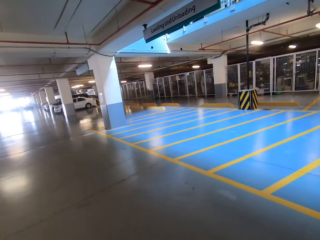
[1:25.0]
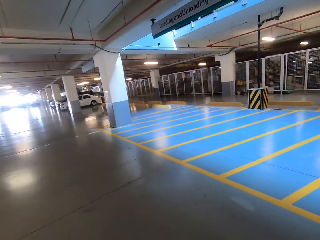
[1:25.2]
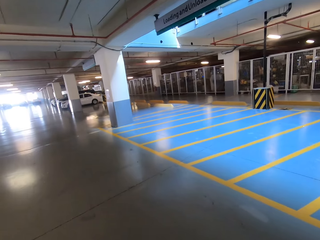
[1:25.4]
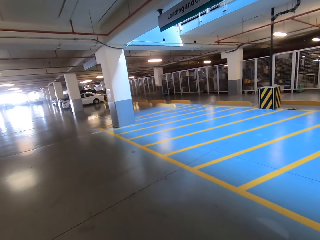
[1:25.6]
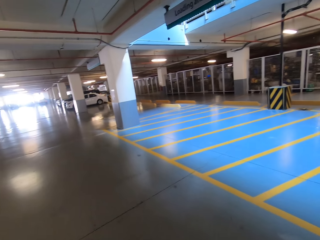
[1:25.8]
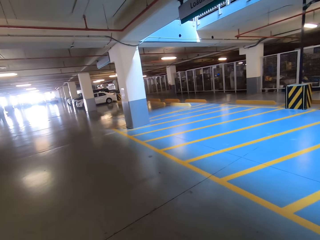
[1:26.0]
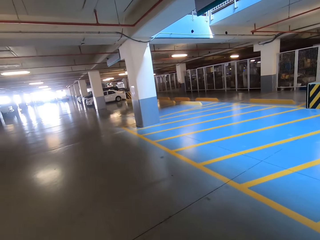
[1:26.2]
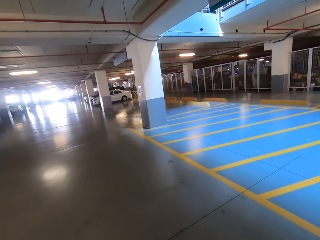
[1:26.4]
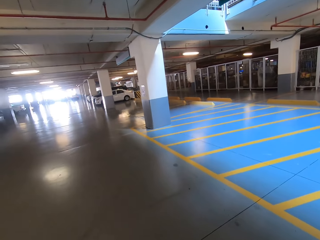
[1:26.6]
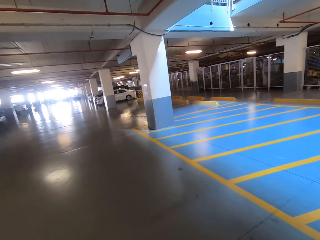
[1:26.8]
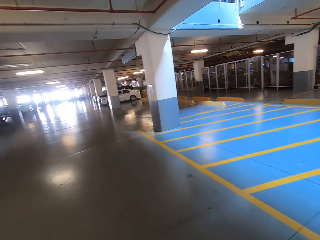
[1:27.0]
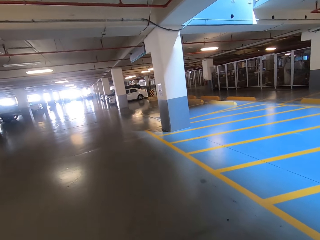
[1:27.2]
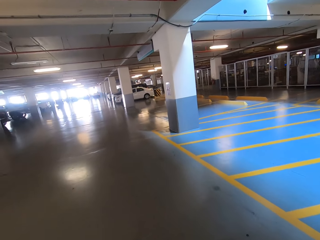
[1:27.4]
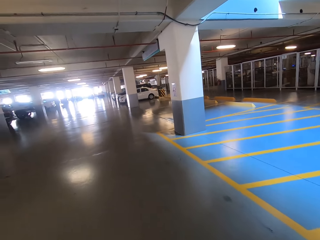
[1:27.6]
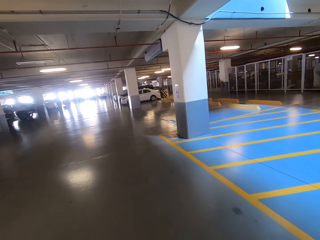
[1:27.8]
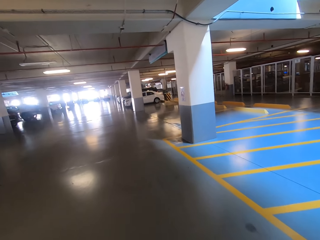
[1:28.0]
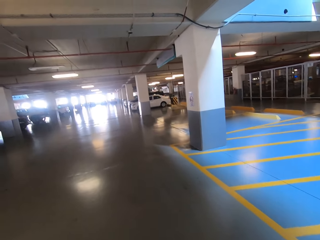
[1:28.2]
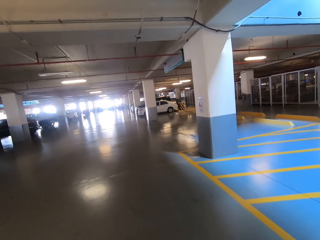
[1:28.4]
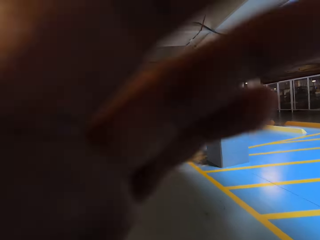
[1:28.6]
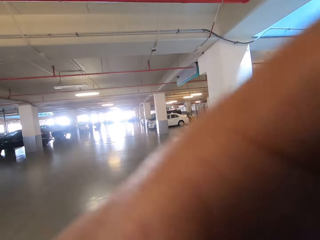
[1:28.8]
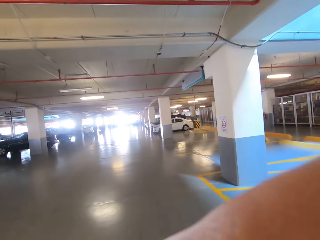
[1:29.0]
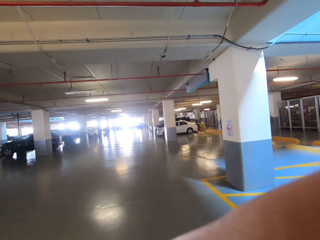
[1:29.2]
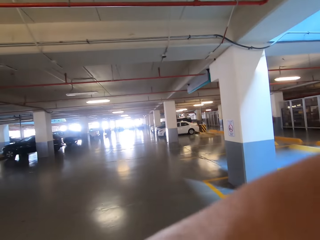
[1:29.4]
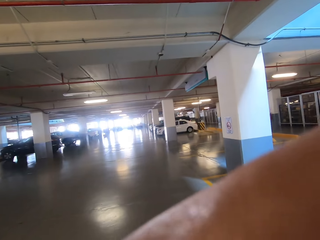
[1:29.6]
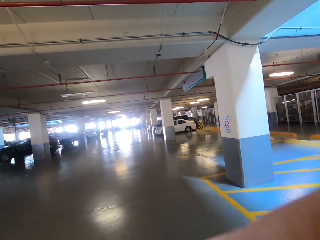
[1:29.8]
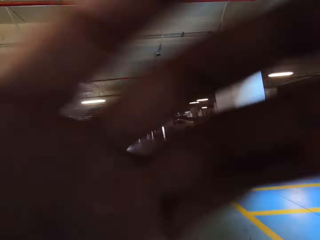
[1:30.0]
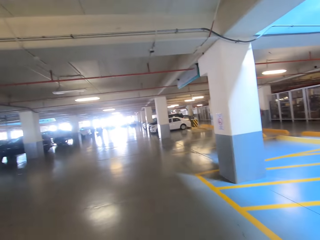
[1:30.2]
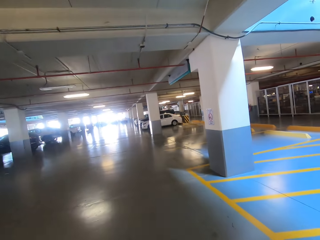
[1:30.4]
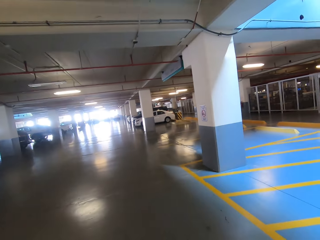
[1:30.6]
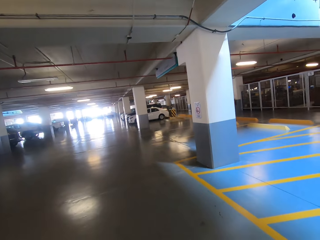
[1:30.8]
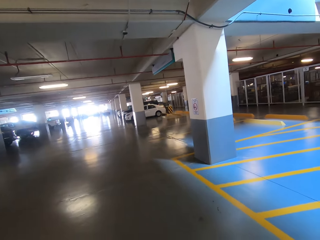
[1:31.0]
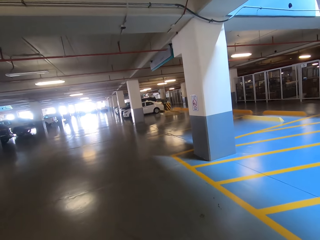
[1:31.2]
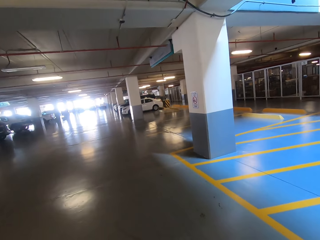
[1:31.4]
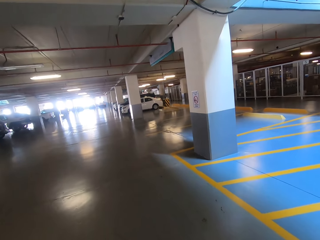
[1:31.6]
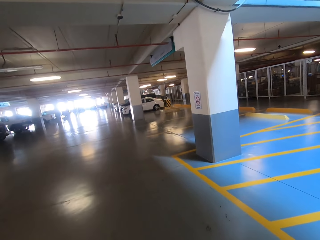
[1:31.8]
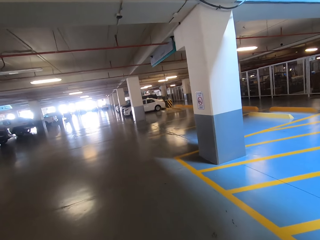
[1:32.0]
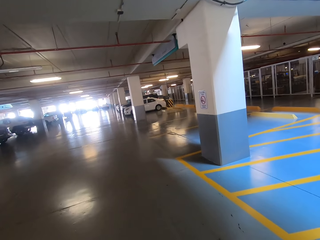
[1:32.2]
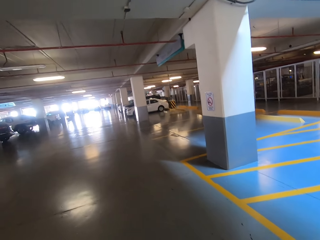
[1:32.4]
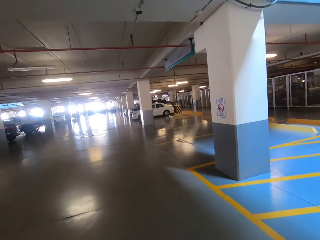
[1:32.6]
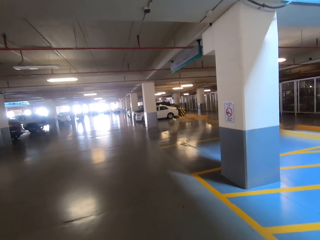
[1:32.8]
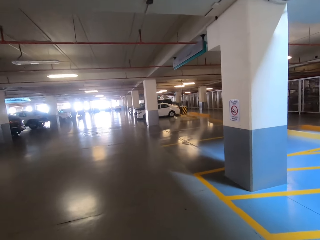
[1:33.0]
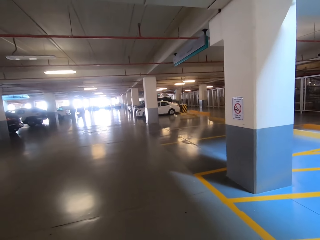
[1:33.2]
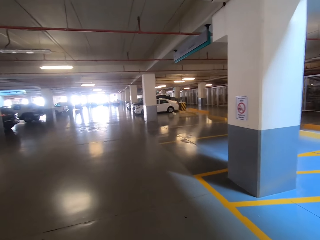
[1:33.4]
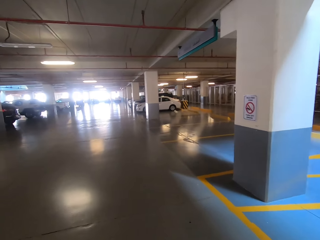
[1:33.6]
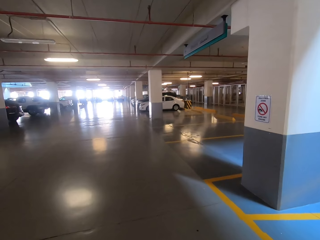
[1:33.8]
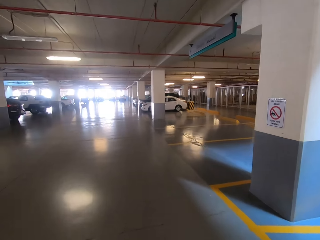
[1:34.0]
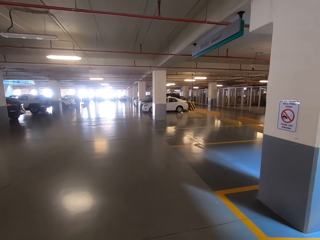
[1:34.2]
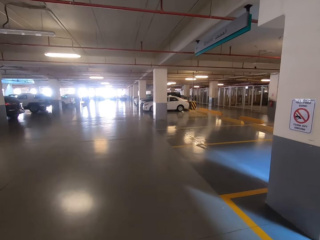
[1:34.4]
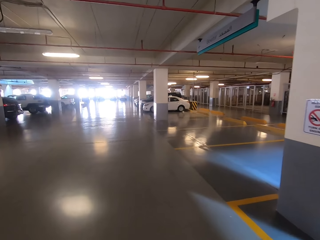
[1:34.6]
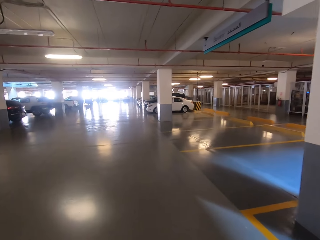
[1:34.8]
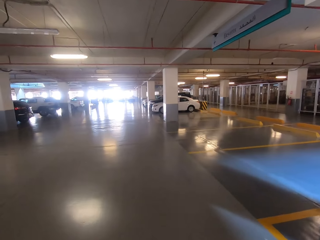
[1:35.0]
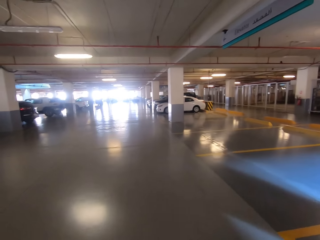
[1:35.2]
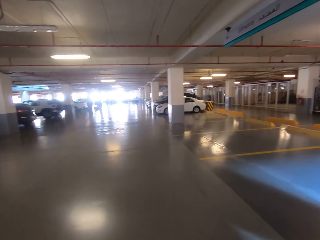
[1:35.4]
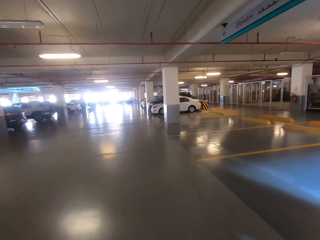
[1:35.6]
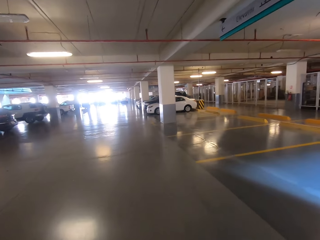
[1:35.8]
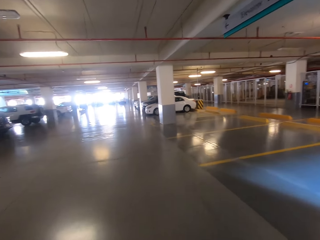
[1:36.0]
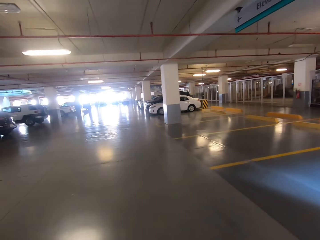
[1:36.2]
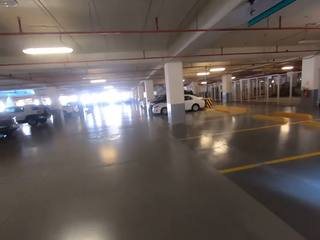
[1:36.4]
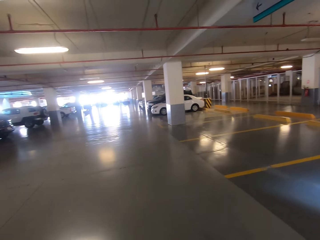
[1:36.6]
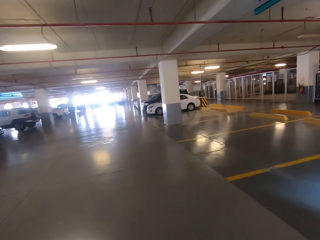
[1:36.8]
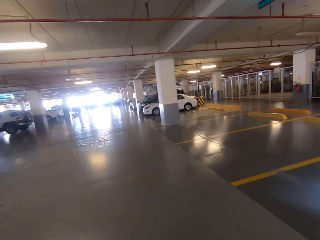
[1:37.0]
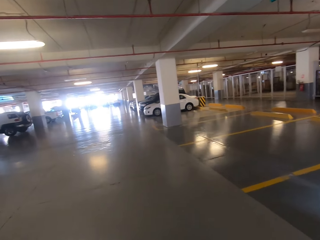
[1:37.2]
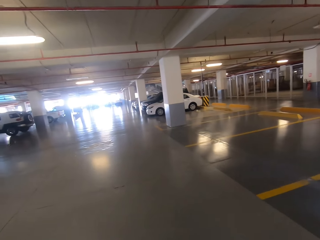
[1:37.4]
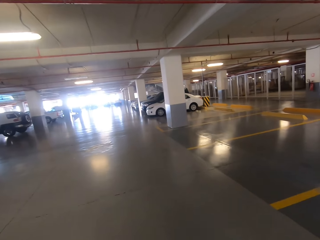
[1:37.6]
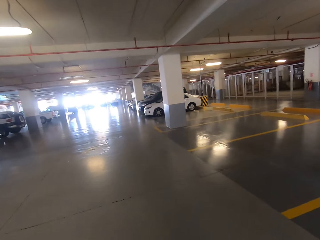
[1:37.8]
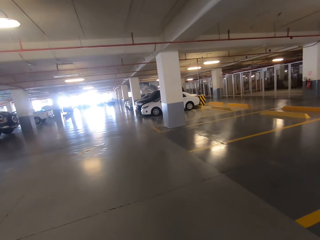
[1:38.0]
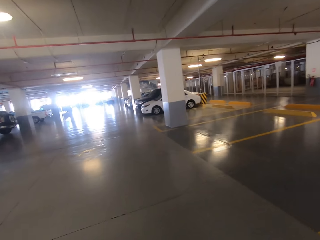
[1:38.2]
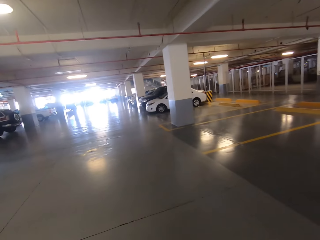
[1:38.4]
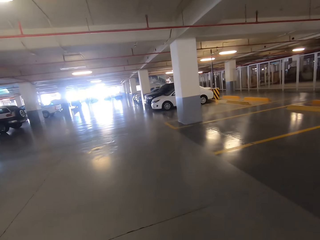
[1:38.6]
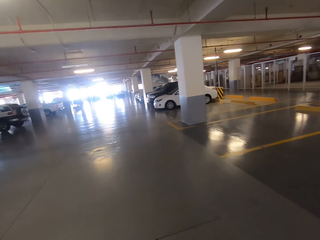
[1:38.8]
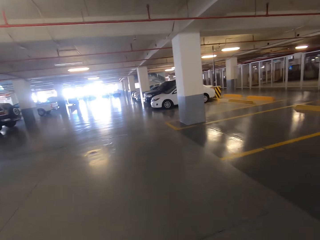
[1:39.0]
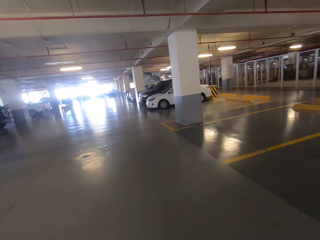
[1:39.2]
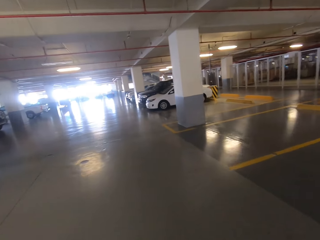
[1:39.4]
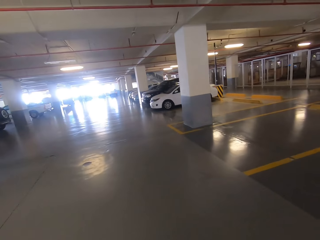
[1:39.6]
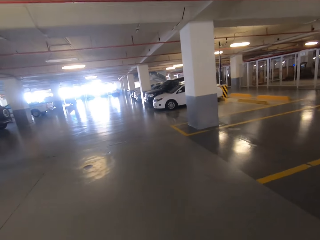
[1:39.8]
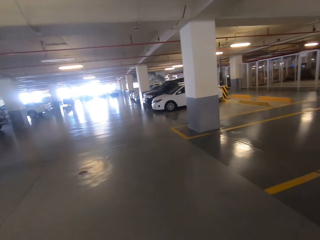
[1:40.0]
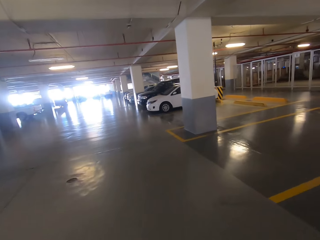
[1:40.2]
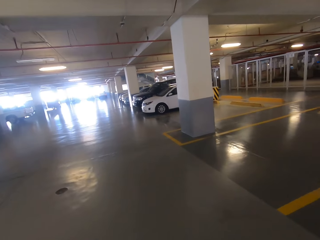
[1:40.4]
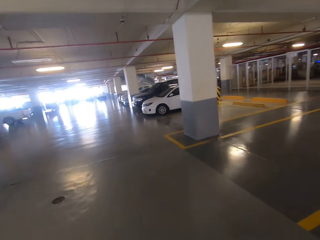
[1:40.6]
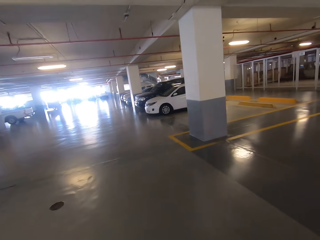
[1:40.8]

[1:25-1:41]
The camera wearer adjusts the camera. They walk in the basement.

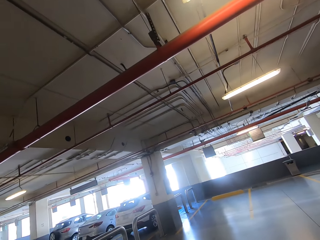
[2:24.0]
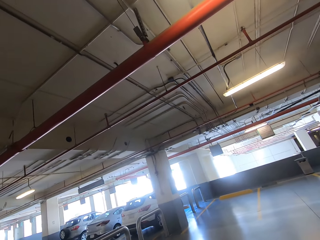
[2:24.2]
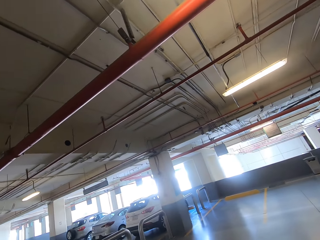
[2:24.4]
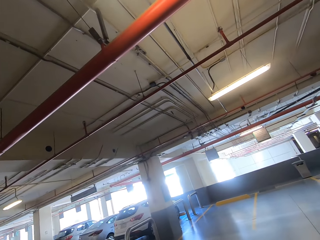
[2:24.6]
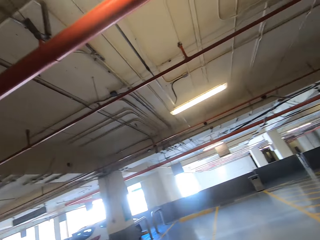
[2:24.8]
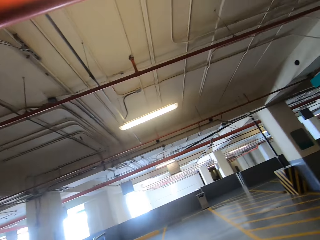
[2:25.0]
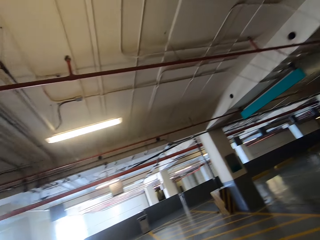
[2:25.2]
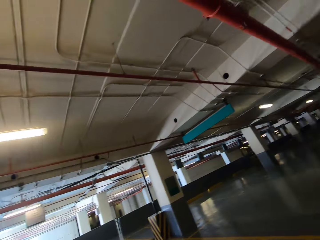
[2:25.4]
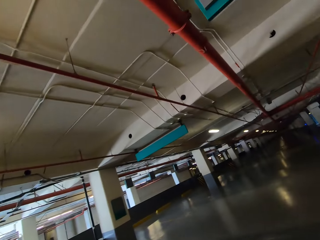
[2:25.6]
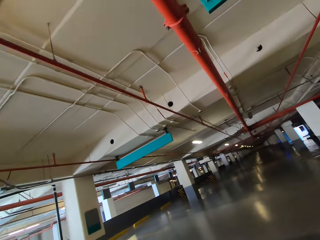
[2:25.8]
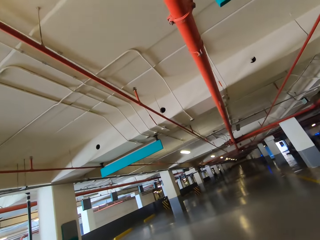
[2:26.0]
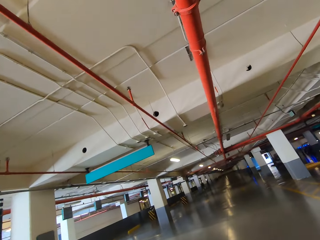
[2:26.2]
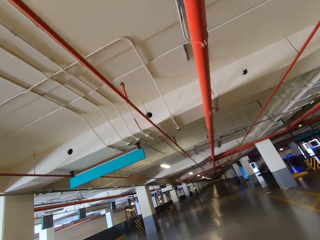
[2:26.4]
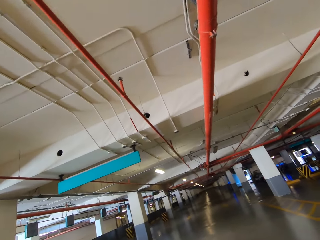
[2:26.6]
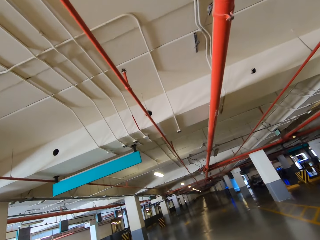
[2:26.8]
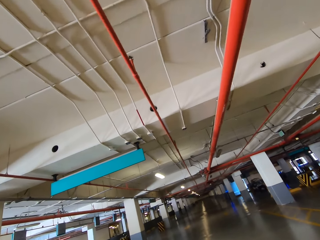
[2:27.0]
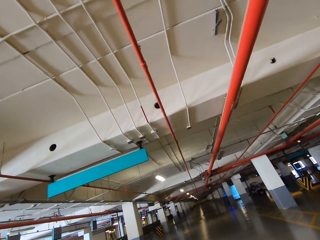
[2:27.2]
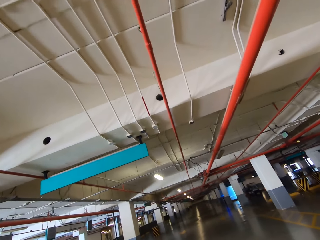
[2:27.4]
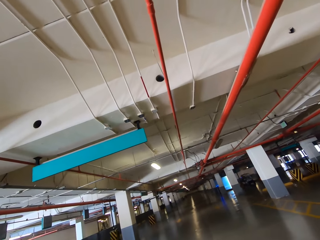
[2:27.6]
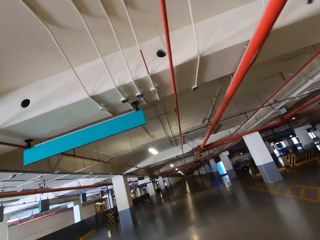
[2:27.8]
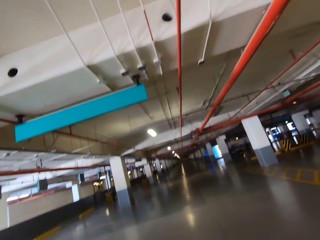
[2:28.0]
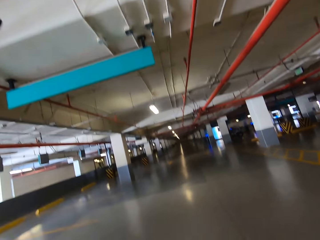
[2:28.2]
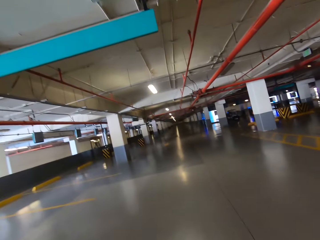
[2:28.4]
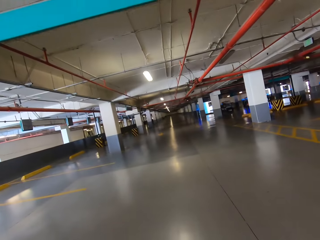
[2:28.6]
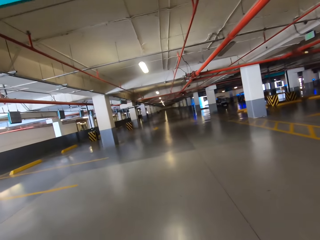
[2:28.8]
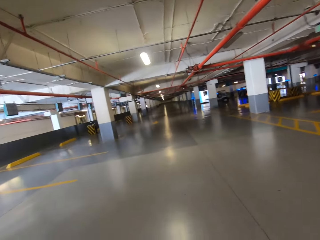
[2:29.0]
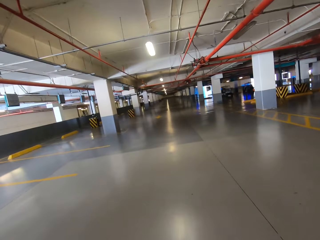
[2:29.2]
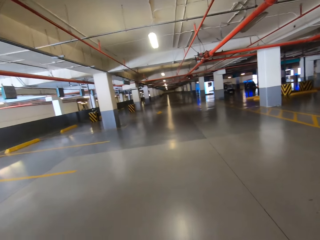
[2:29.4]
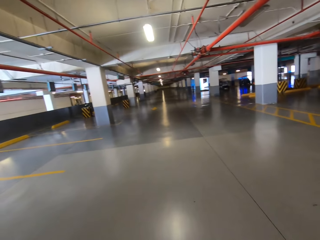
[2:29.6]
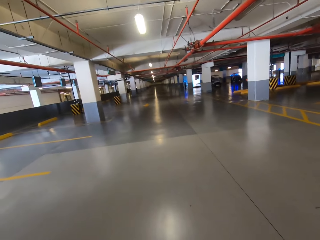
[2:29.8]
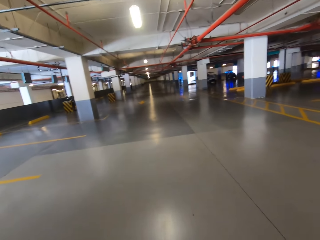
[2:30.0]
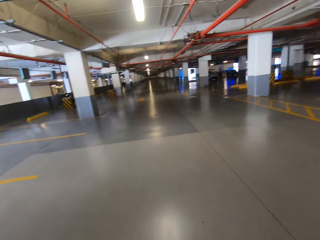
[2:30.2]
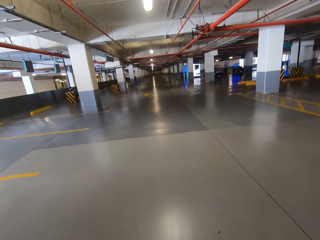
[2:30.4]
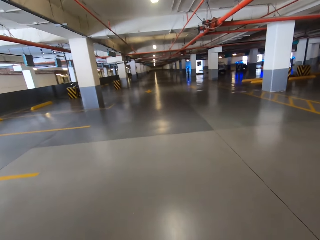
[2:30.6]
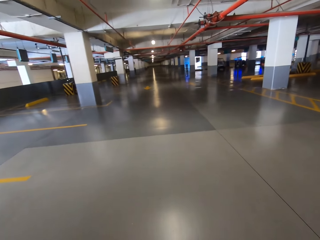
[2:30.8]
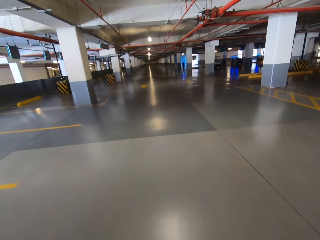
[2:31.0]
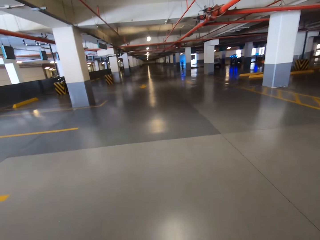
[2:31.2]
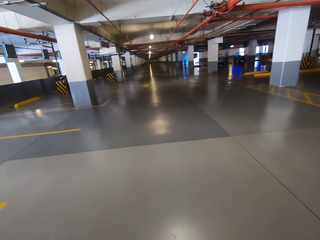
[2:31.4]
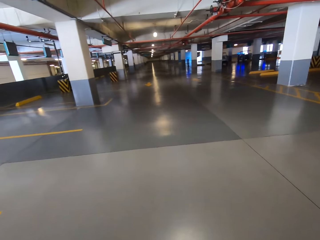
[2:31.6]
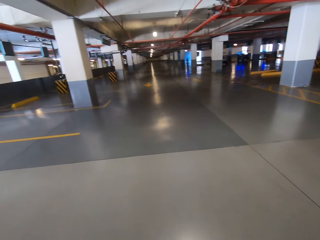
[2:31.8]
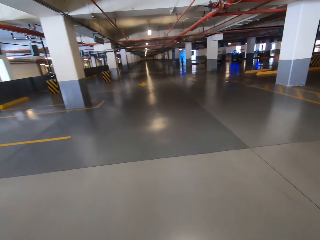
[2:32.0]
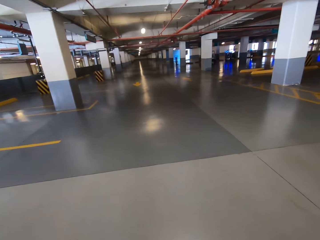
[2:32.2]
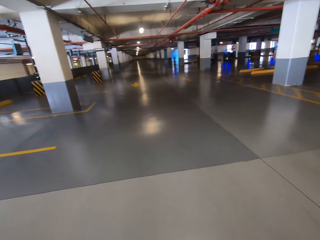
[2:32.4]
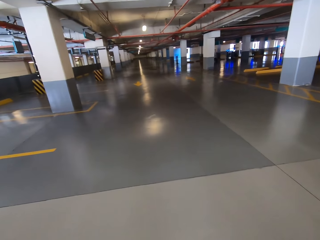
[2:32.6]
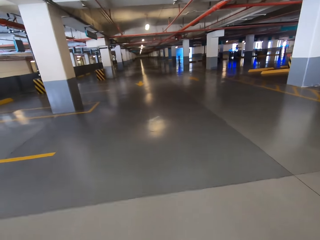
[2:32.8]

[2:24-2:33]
The camera wearer looks around. They walk around the basement.
